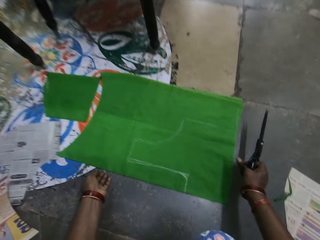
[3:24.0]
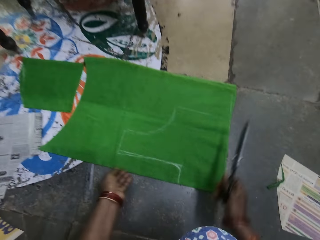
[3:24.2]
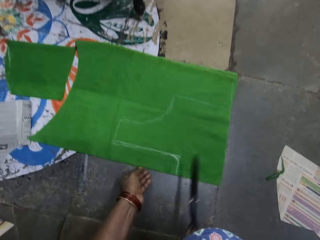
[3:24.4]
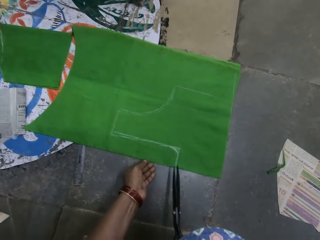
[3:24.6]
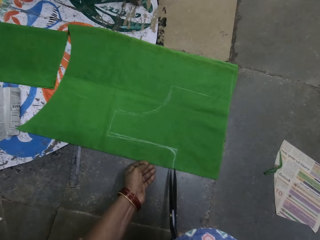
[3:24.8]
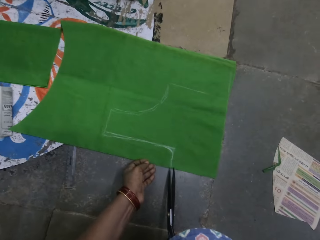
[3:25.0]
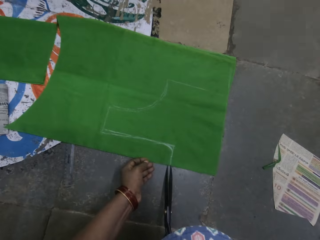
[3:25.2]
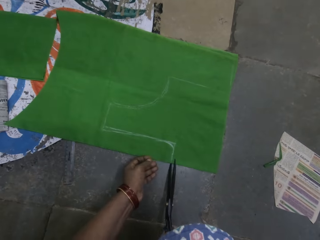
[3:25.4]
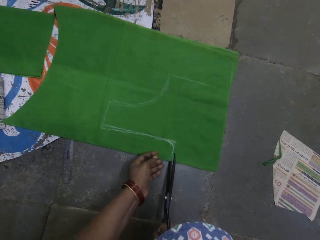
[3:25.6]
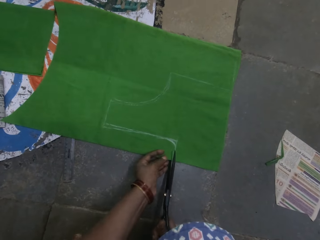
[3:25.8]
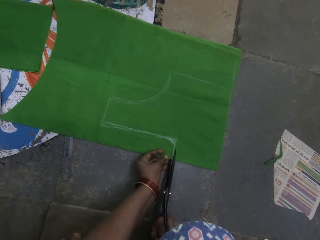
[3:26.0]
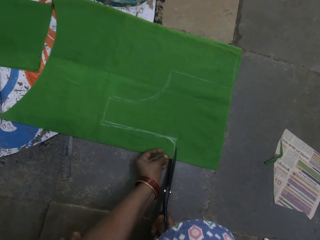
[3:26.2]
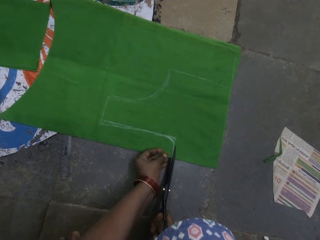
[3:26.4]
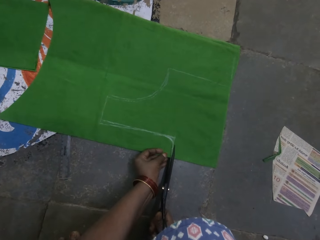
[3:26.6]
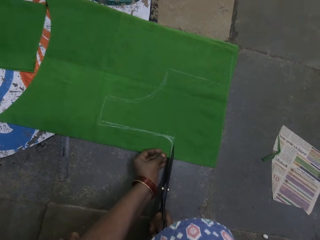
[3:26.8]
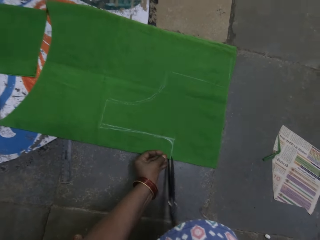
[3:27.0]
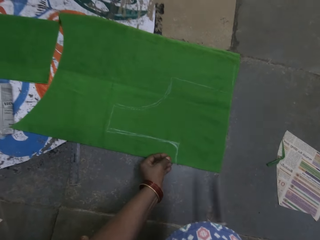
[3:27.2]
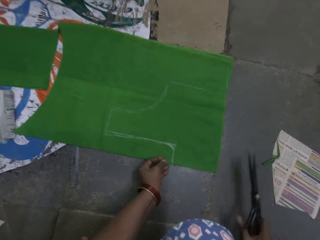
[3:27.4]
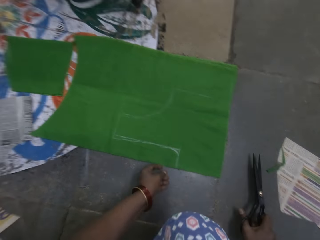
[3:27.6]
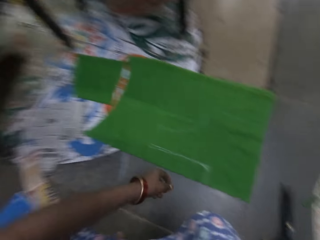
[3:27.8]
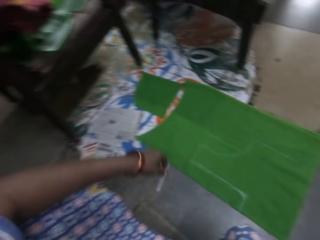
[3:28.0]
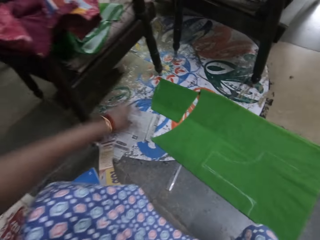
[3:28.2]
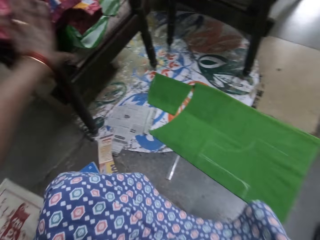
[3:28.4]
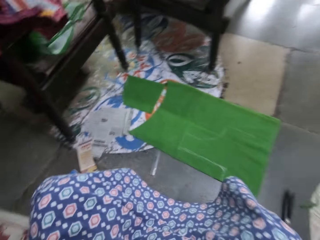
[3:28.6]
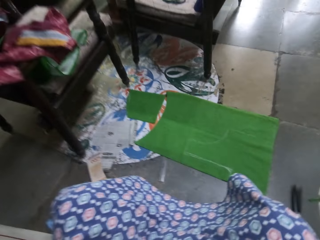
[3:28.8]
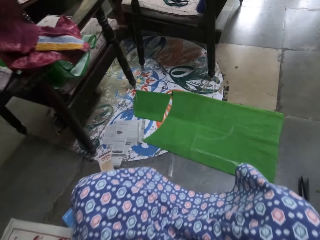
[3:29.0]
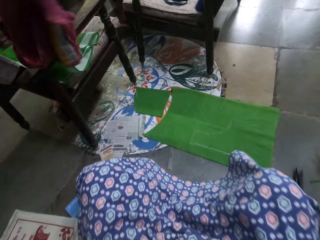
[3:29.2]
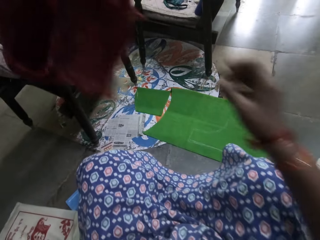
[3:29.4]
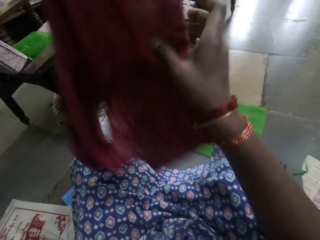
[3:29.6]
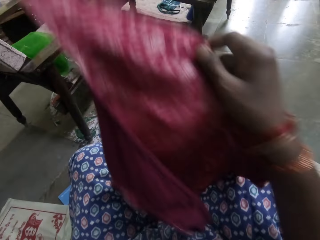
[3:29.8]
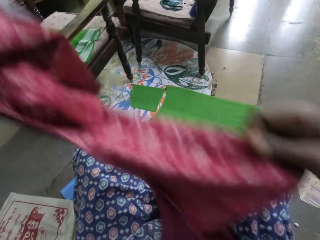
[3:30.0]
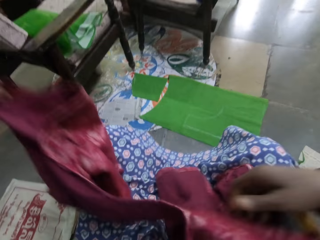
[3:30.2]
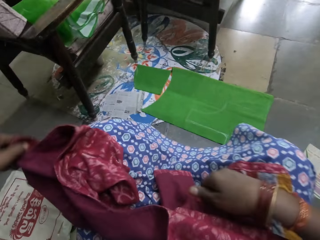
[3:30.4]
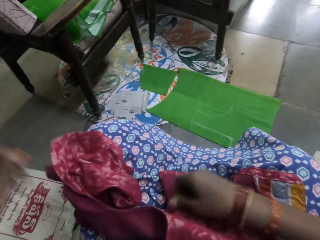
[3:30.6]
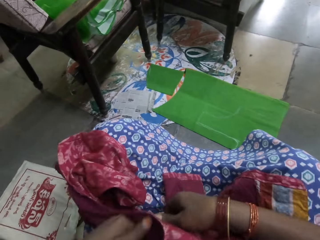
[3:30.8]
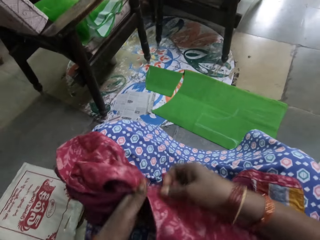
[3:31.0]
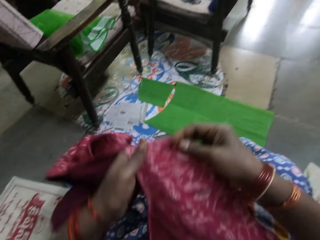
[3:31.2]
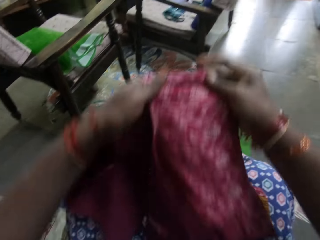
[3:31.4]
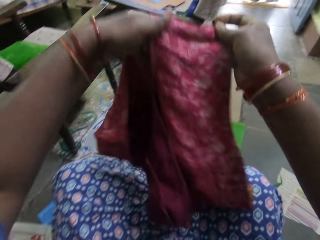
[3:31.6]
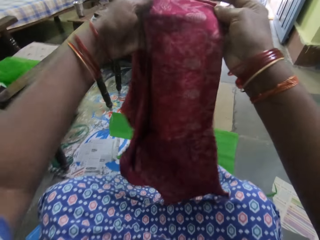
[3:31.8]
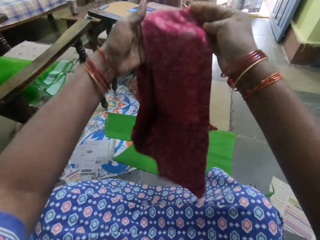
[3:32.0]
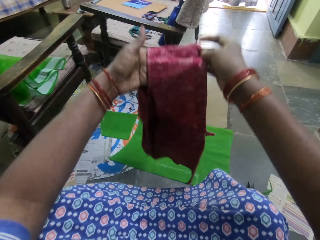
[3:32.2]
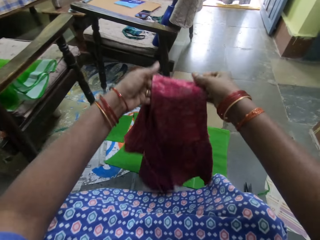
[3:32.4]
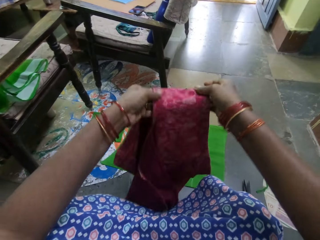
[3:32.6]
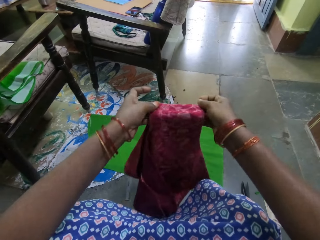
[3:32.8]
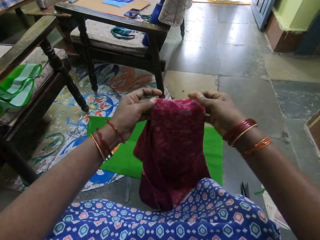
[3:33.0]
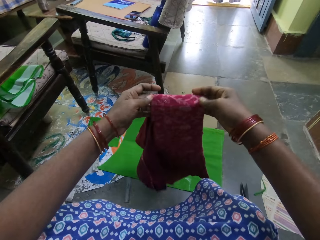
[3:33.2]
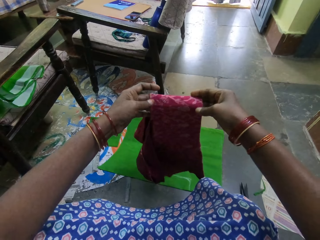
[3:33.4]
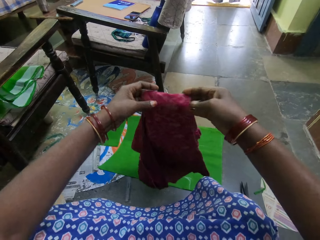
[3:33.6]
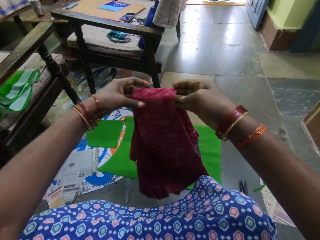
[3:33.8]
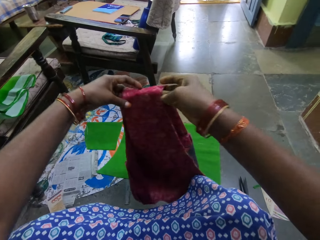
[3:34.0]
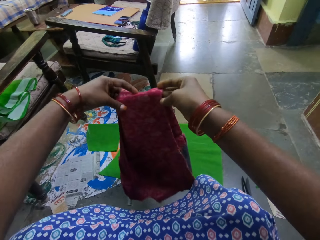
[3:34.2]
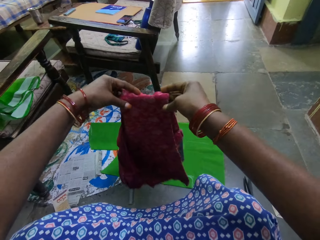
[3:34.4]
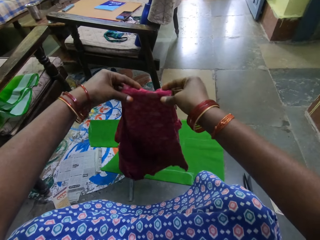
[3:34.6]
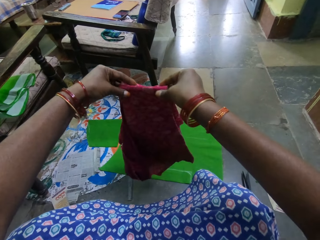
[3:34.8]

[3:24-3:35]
The camera wearer holds a cloth on the ground. They cut the cloth. They hold the scissors on the cloth. They put the scissors on the ground. They move around. They pick up the cloth on the chair. They put the cloth on the lap. They check the cloth. They fold the cloth.

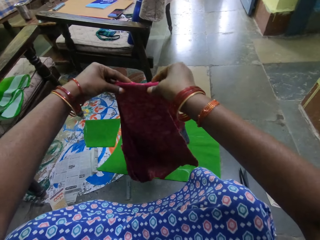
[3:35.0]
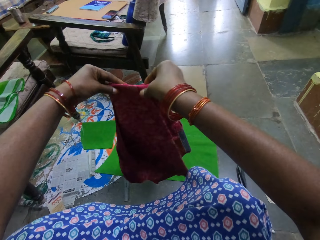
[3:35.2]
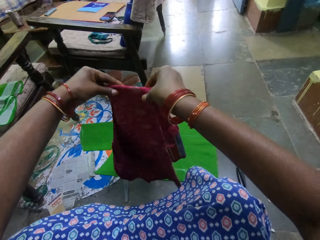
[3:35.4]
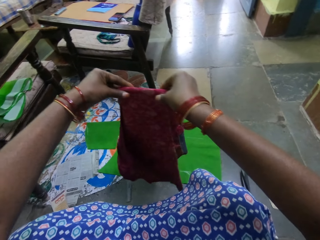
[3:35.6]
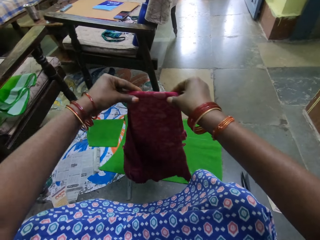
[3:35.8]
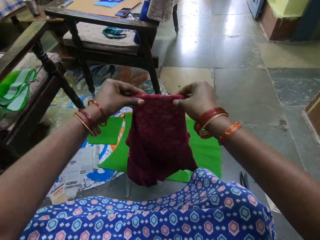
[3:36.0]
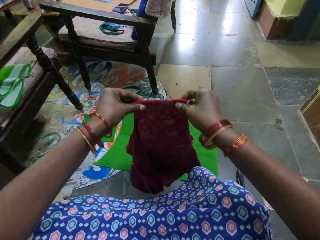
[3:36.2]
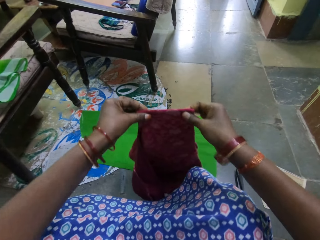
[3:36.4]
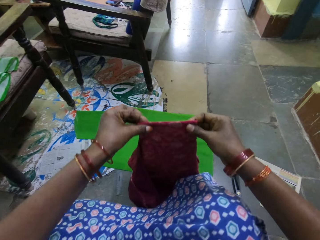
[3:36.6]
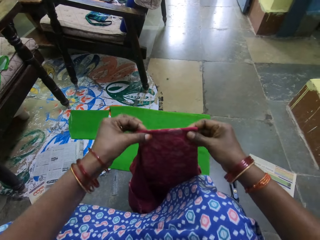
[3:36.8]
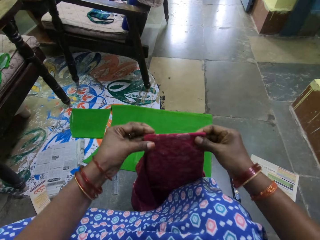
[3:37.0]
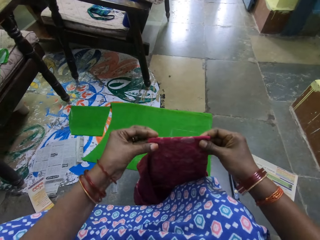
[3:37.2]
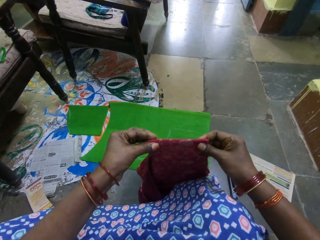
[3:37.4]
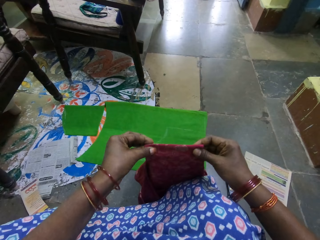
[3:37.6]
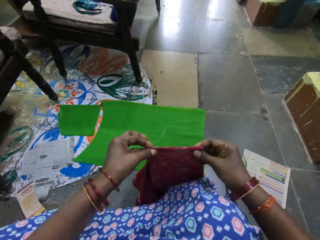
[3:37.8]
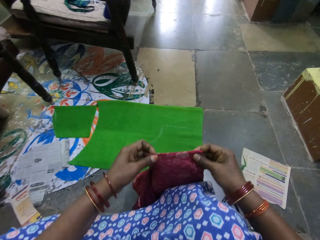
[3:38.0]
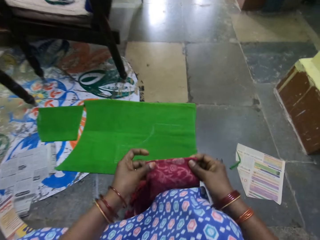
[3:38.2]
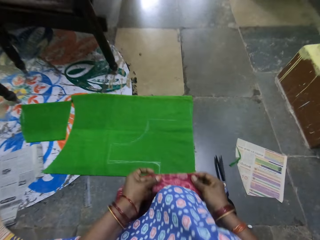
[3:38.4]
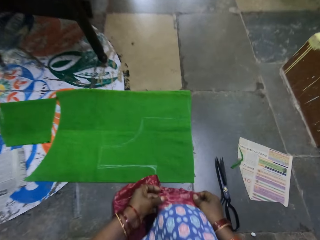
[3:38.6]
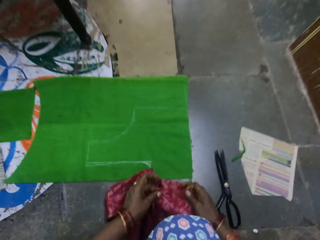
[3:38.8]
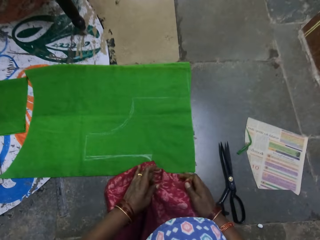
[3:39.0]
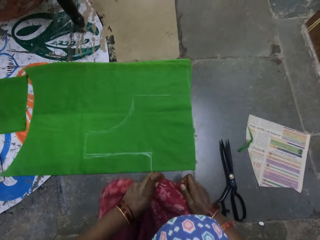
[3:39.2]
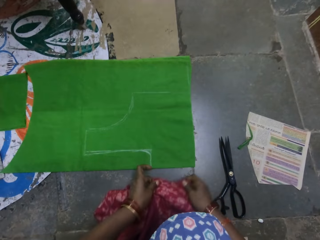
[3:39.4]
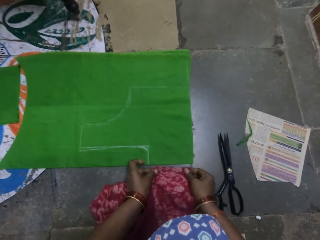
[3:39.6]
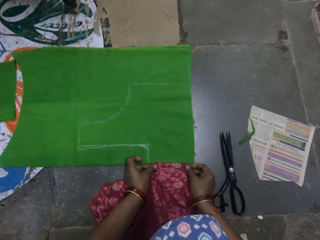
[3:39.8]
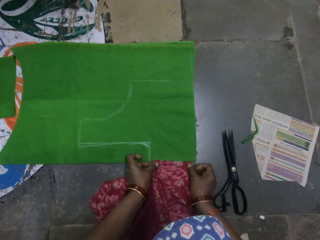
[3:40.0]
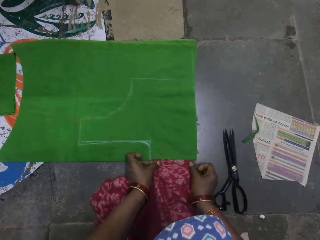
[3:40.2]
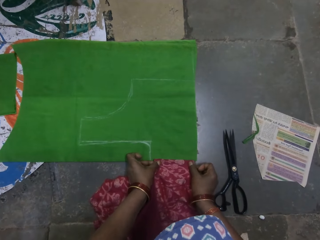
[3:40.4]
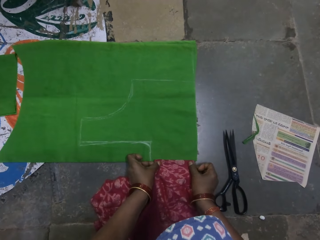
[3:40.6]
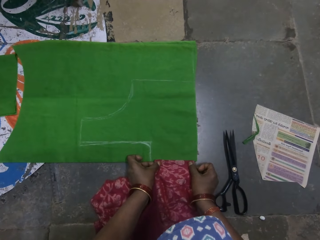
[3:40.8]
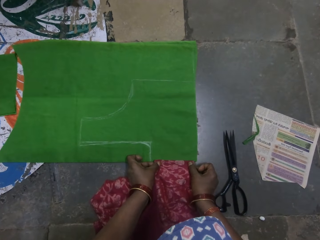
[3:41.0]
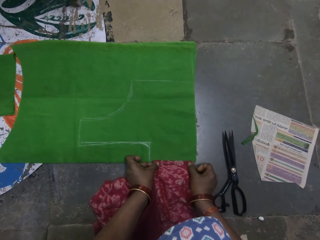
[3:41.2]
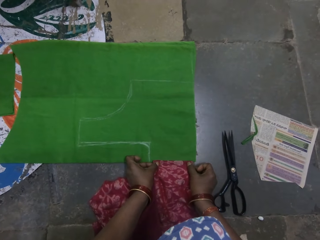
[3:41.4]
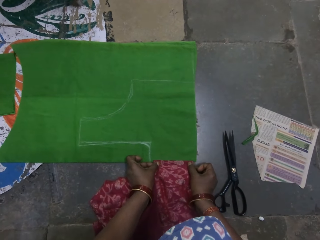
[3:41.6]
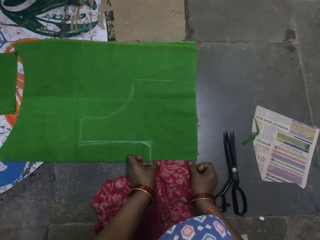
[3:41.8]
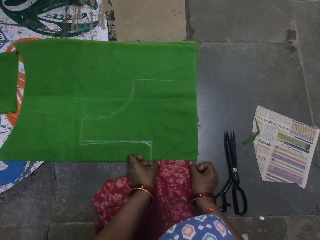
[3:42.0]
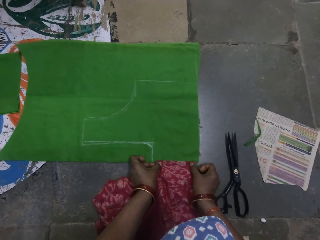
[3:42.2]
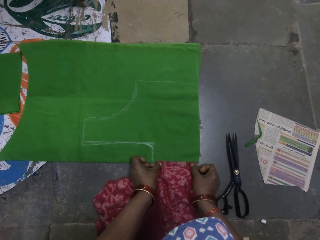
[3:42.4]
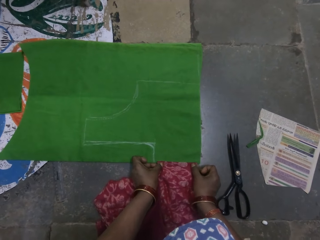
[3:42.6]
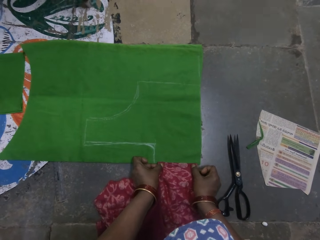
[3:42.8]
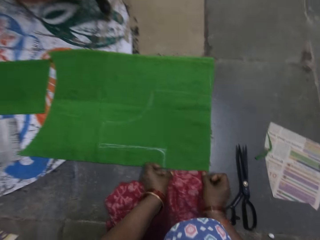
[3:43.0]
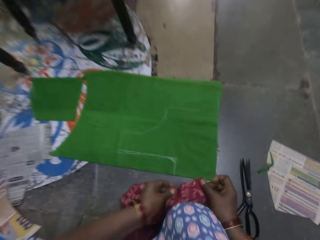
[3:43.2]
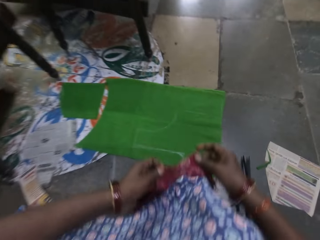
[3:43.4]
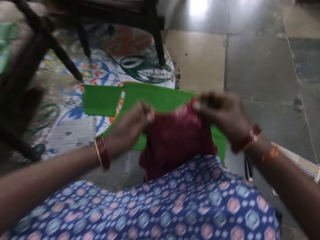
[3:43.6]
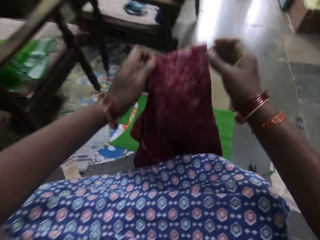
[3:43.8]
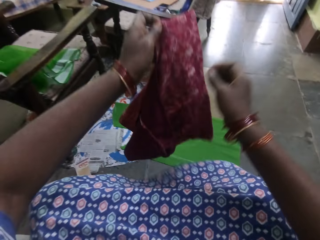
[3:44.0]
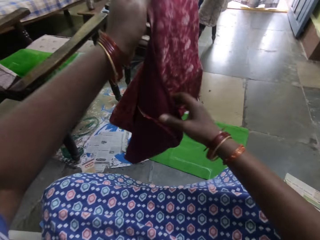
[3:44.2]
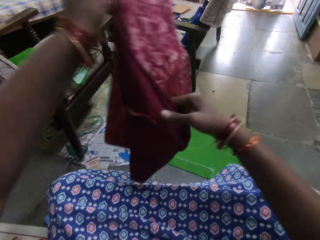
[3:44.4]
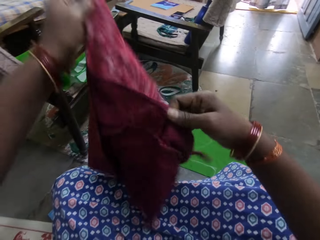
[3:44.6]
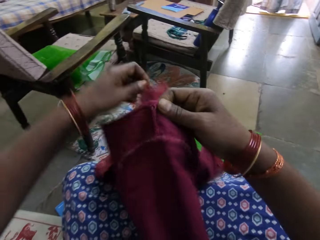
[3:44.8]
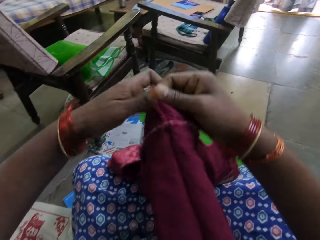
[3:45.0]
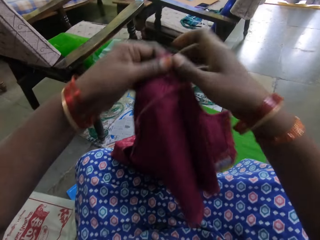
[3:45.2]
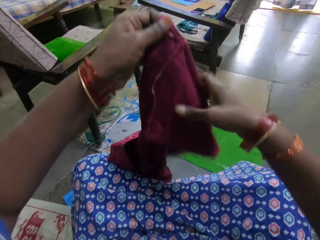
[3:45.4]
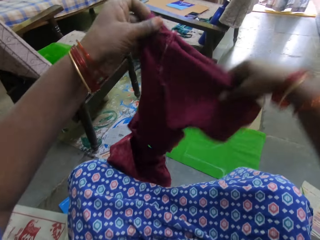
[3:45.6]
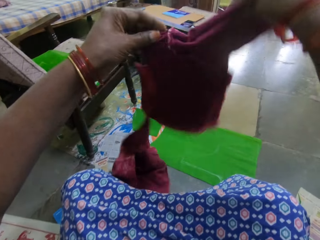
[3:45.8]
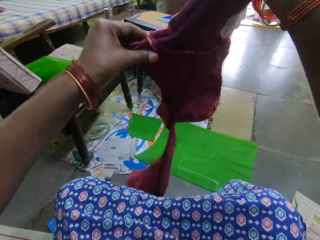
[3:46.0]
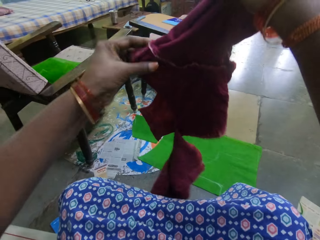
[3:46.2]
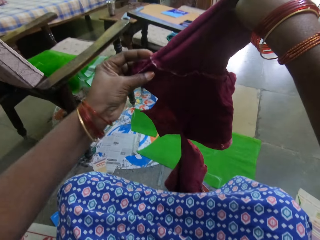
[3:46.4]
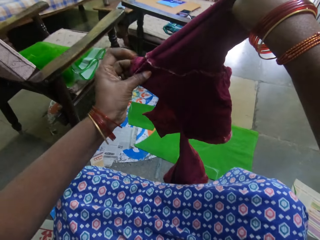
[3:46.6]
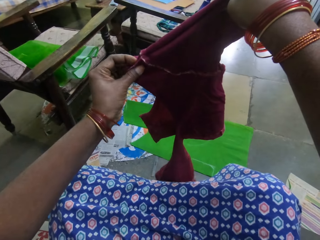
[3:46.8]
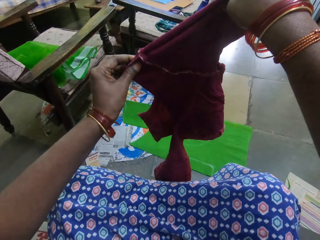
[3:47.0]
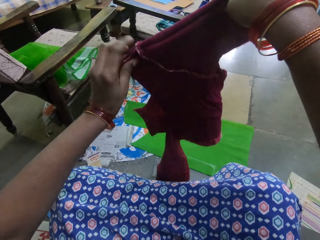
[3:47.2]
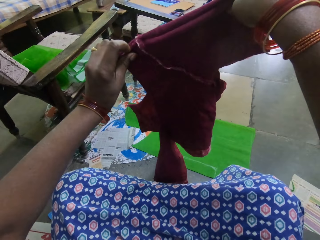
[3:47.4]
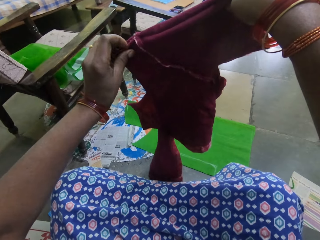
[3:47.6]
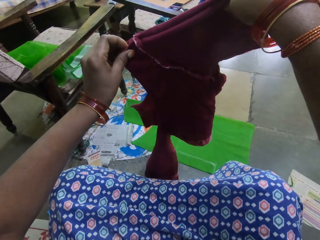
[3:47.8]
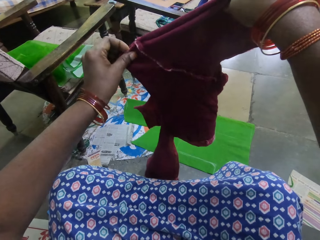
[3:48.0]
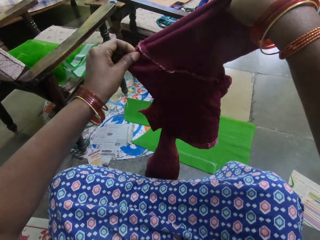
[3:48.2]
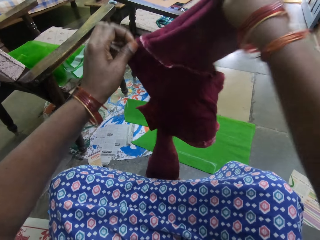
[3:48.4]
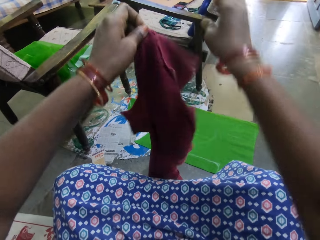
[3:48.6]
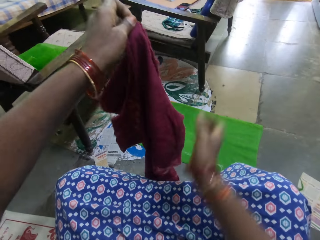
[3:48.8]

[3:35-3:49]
The camera wearer looks at the cloth. They hold the cloth. They put the cloth on the ground. They hold the cloth on the ground. They lift the cloth. They turn the cloth. They look at the cloth.
